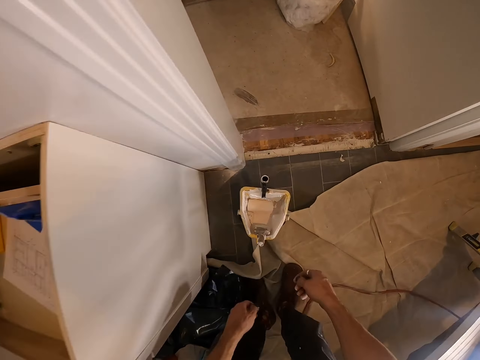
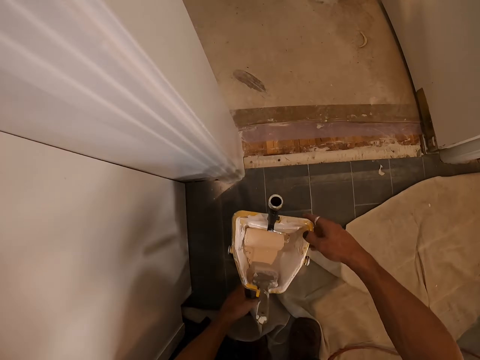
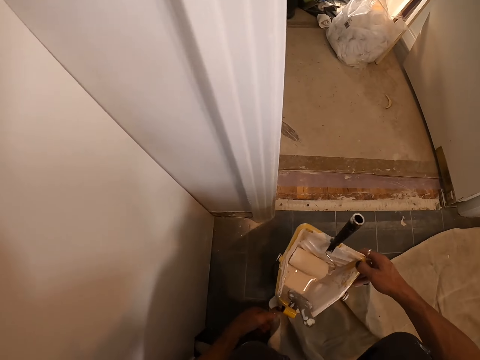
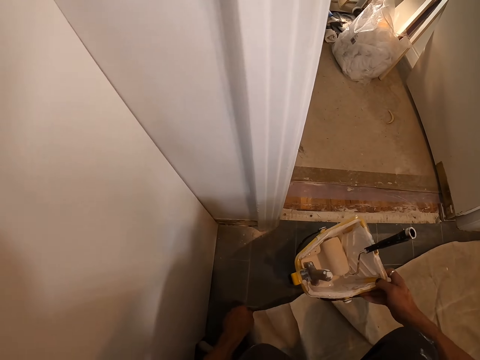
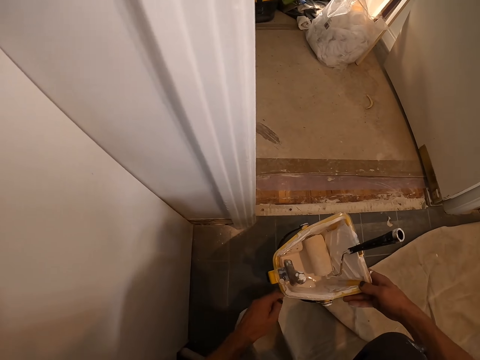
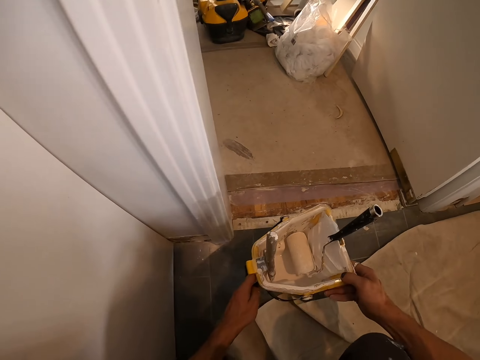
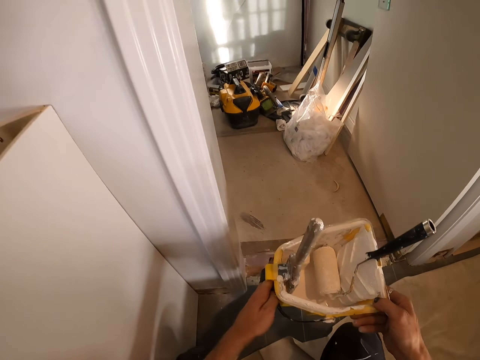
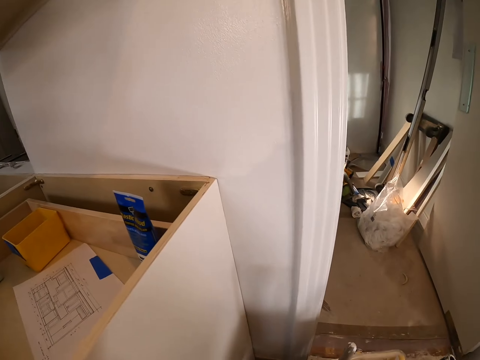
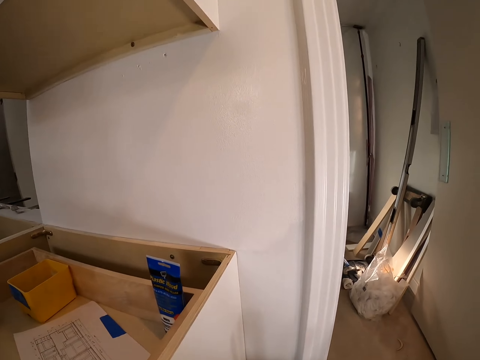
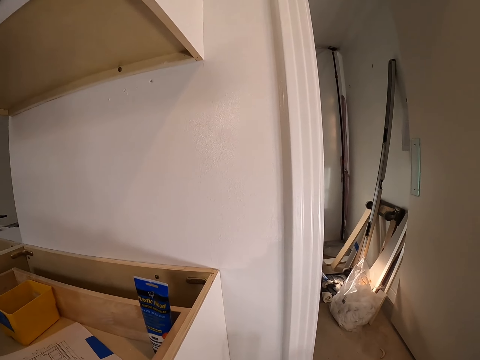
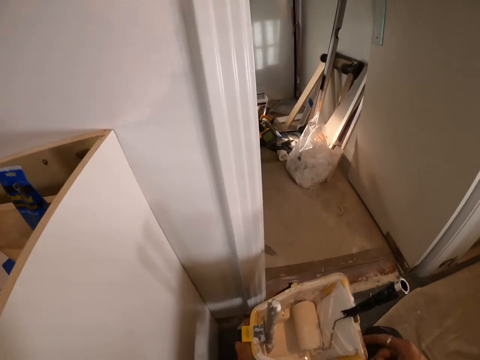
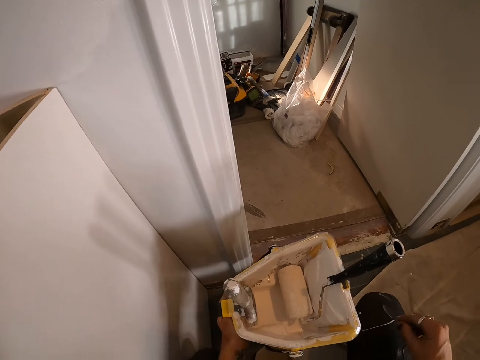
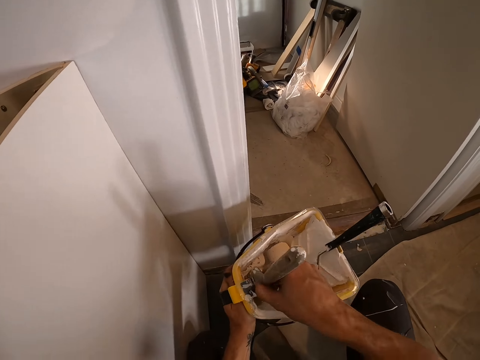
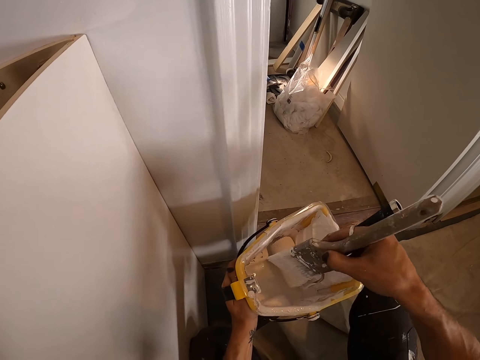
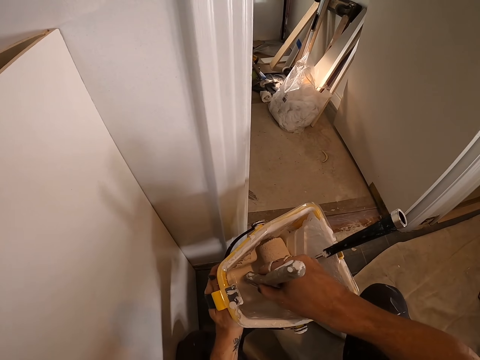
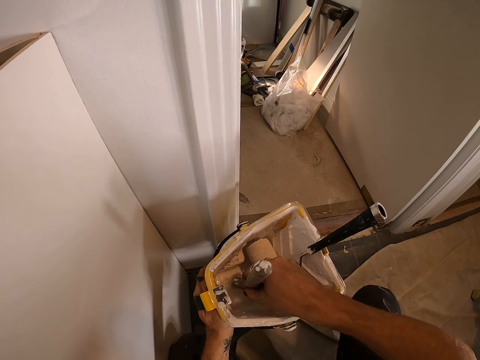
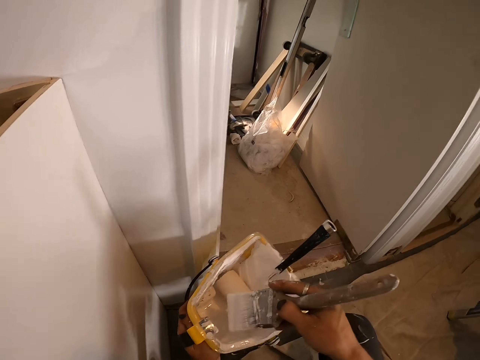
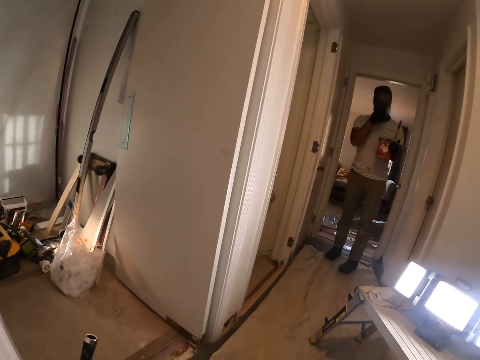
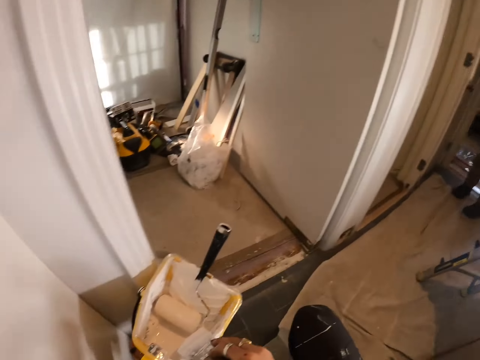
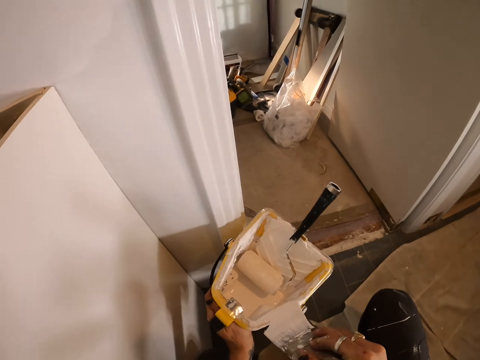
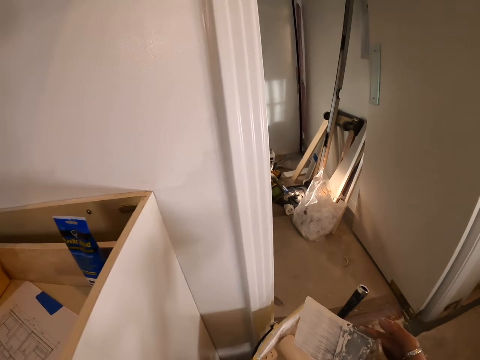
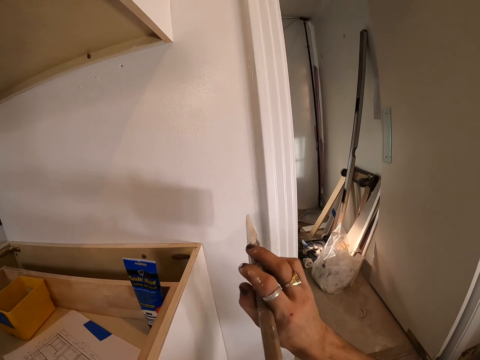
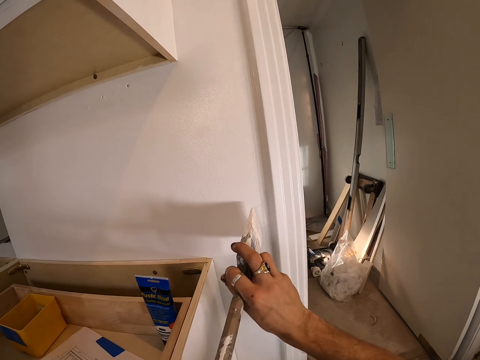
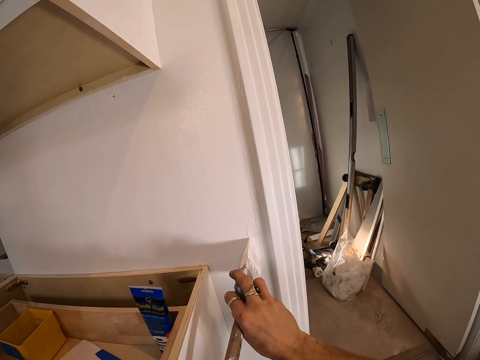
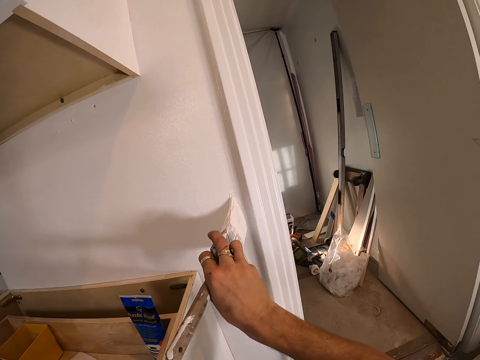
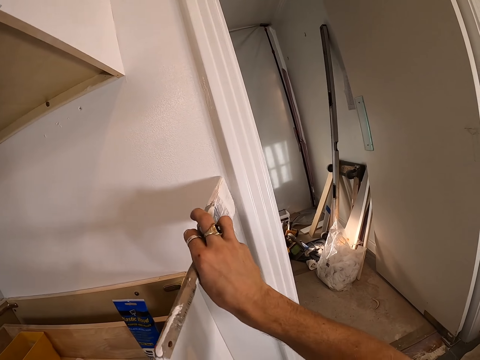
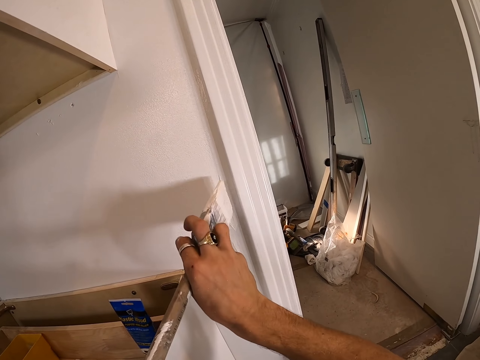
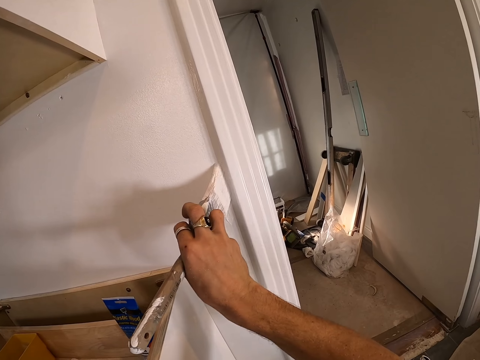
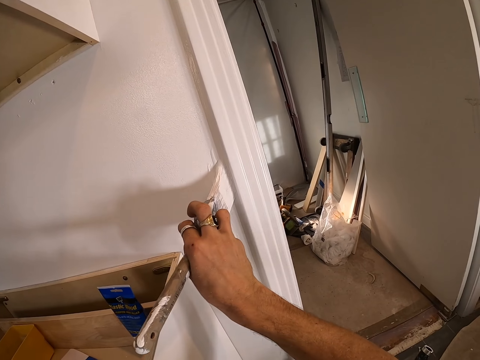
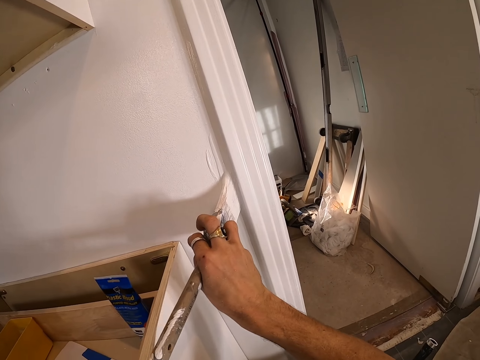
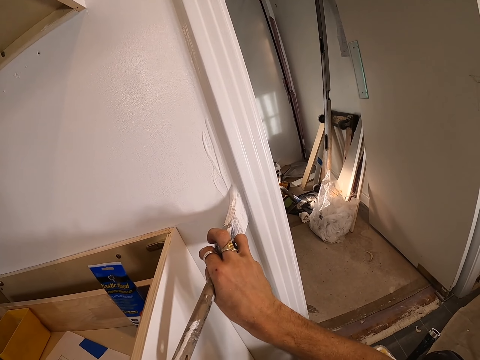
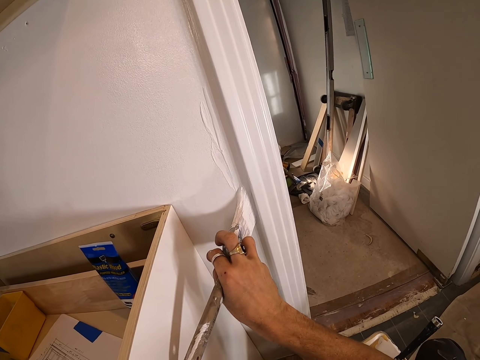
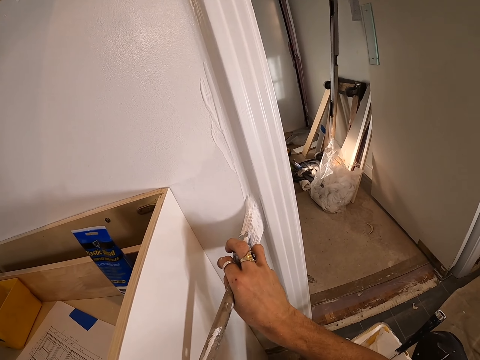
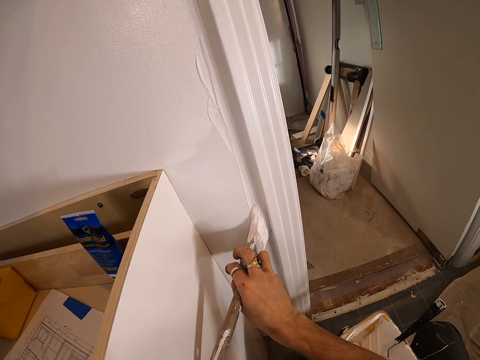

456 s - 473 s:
The camera wearer picks up the paint tray or paint can. They dip the paint brush in the tray or paint can. A man stands in the room. The camera wearer smears the brush on the tray. The man holds a paint can. The camera wearer paints the wooden wall with the paint brush.

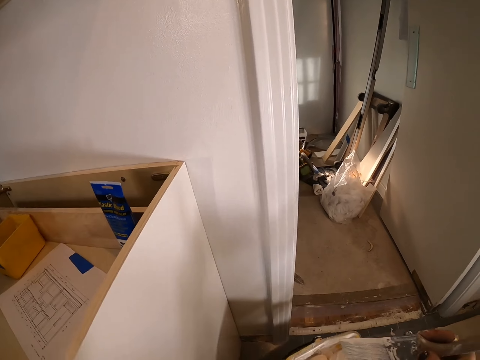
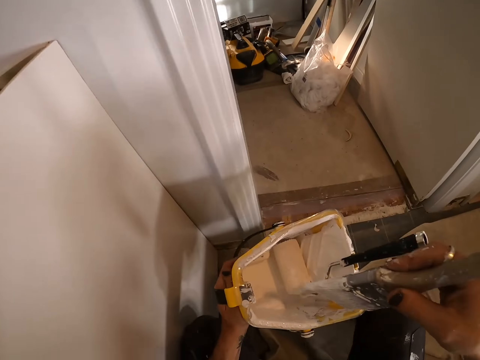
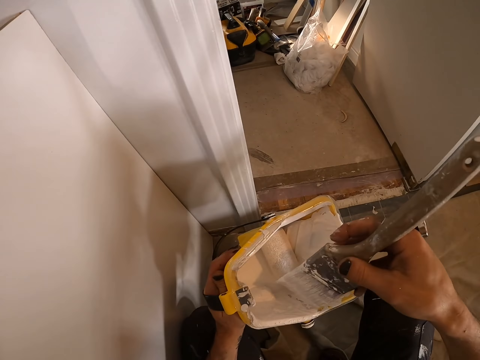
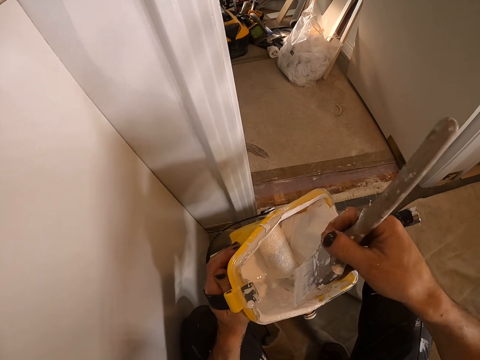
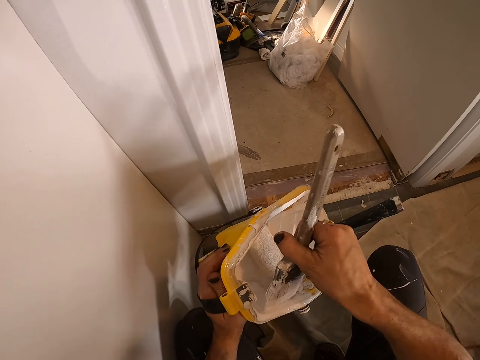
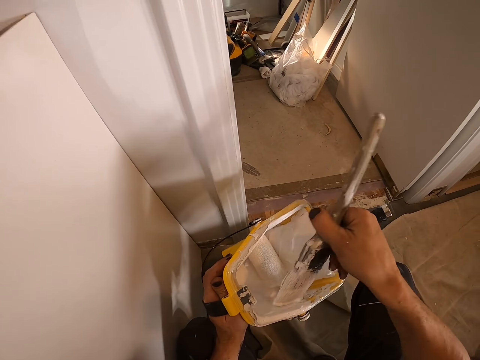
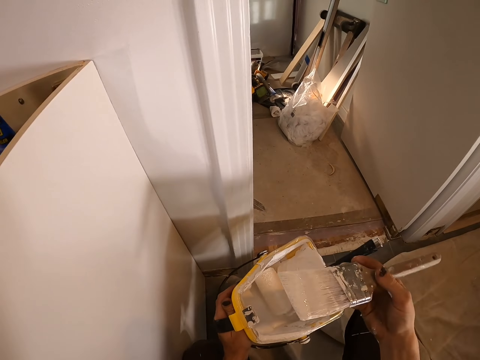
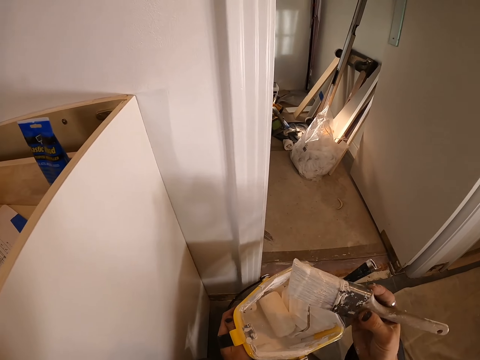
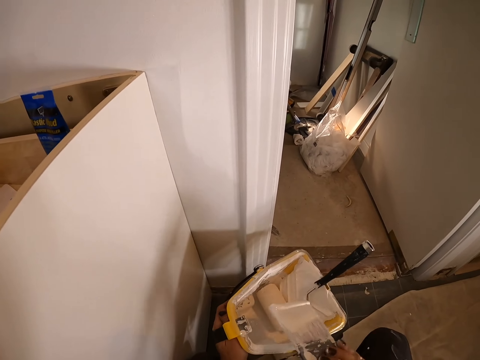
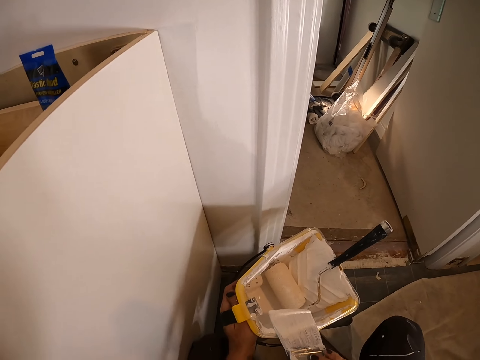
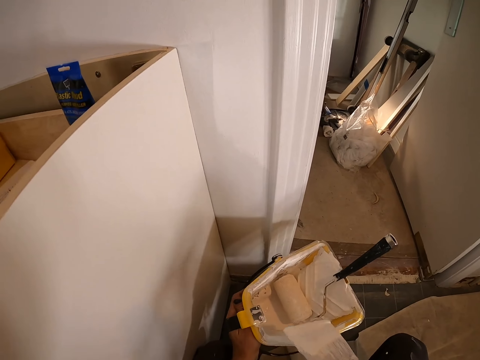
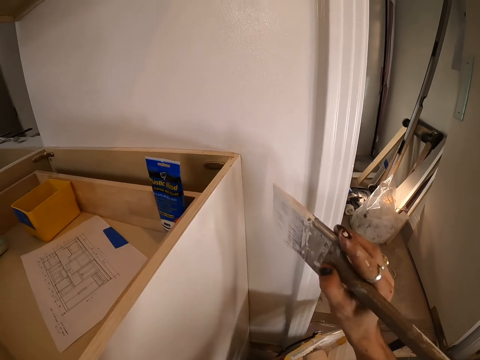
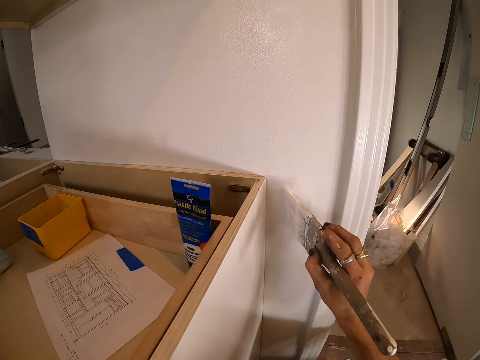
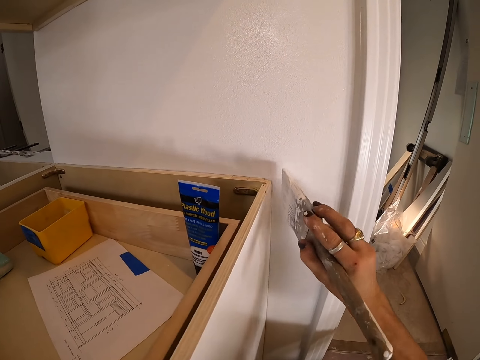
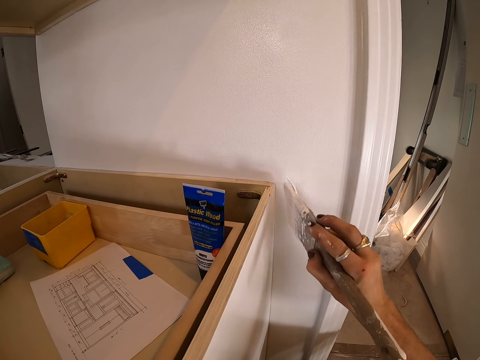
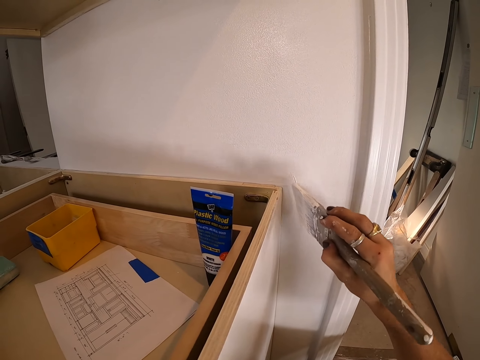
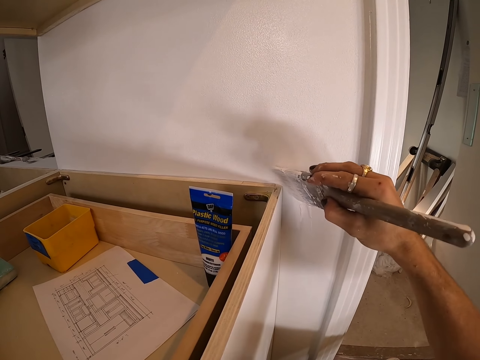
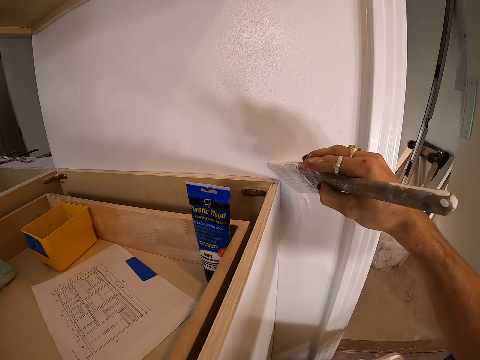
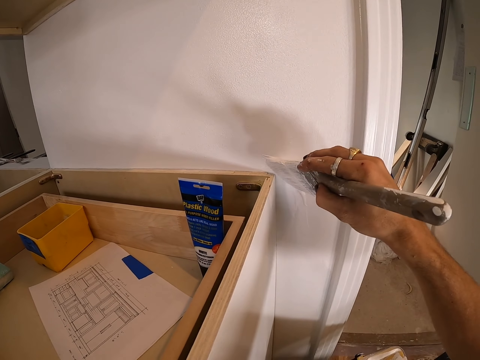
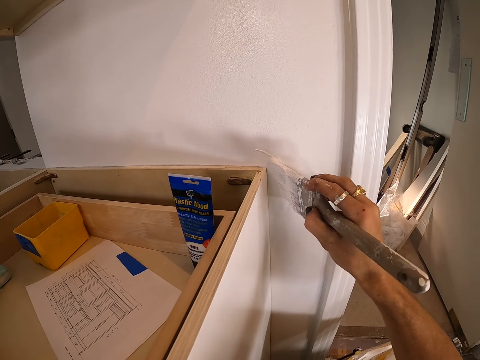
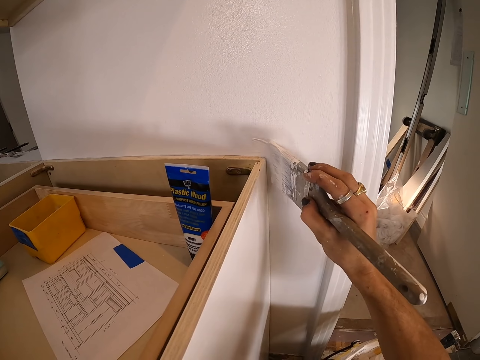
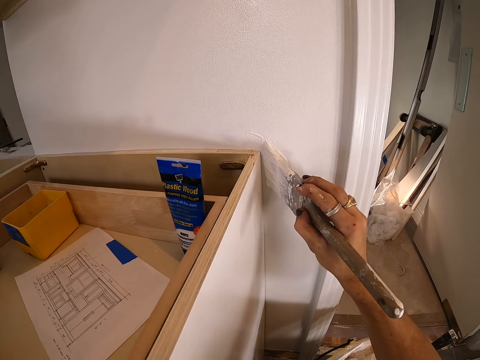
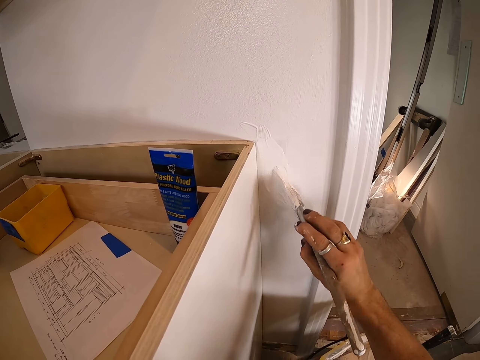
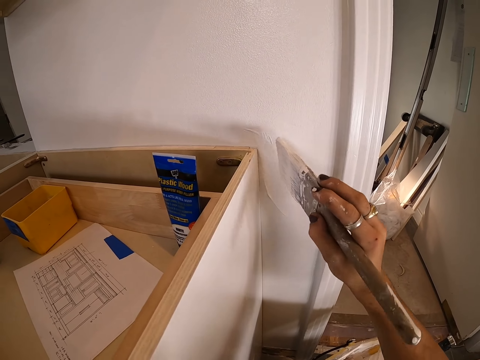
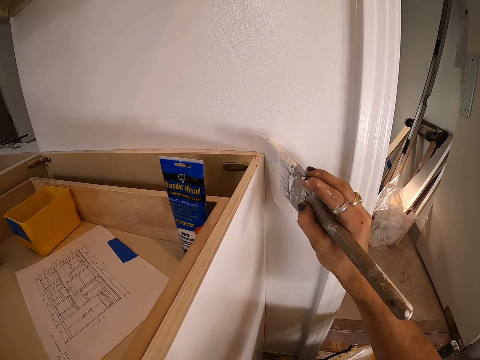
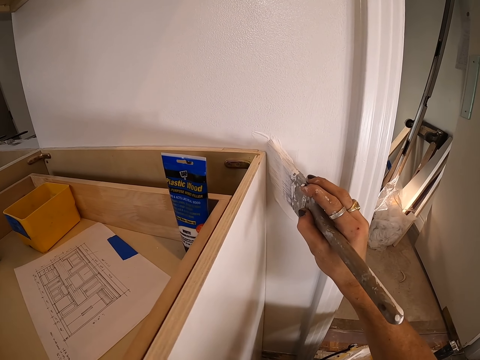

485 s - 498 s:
The camera wearer dips the paint brush in the tray or paint can. They smear the brush on the tray. They paint the wooden wall with the paint brush.
